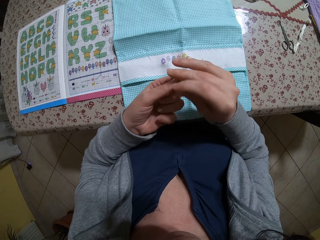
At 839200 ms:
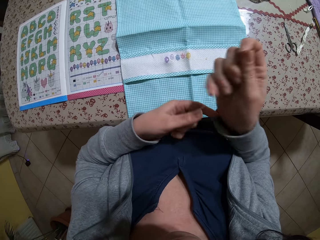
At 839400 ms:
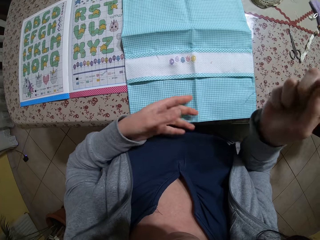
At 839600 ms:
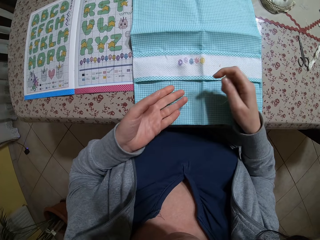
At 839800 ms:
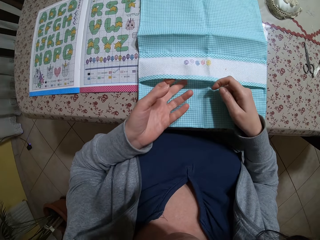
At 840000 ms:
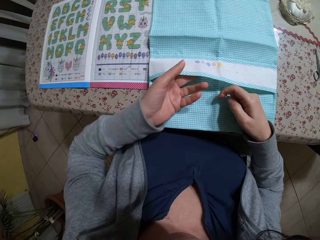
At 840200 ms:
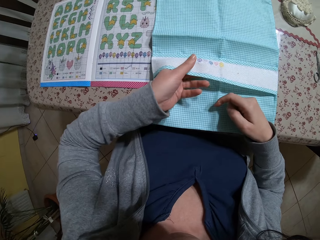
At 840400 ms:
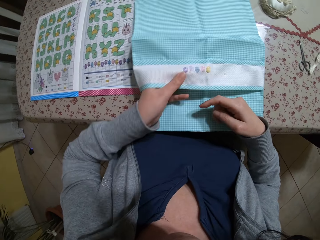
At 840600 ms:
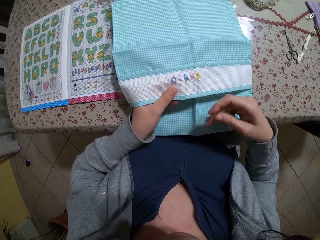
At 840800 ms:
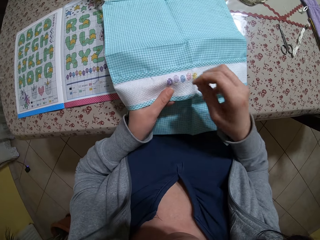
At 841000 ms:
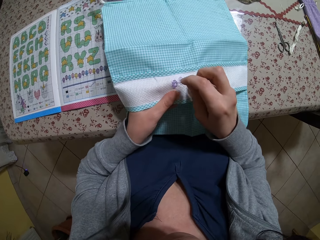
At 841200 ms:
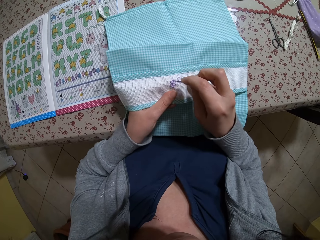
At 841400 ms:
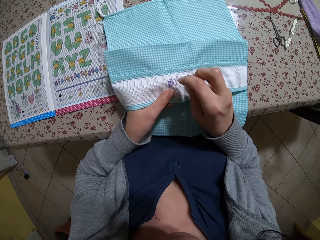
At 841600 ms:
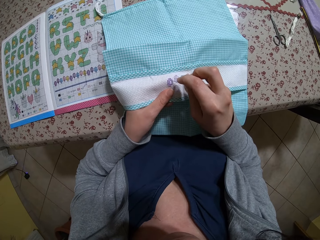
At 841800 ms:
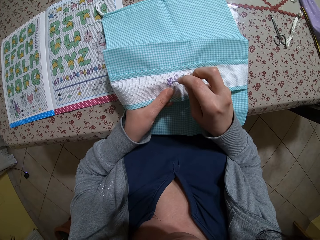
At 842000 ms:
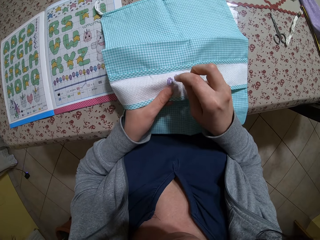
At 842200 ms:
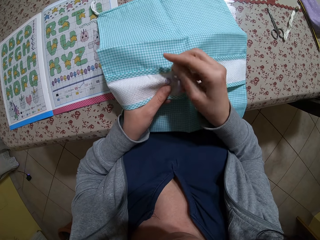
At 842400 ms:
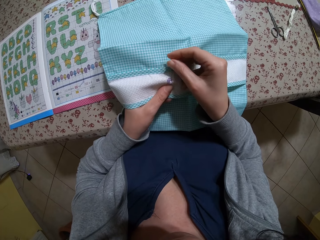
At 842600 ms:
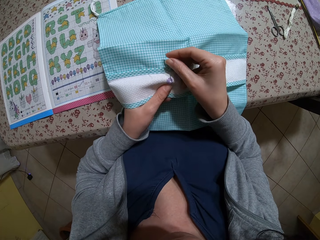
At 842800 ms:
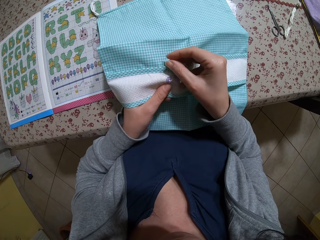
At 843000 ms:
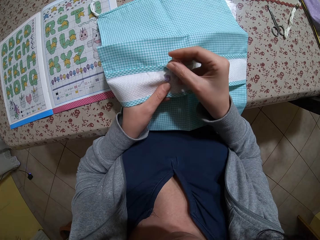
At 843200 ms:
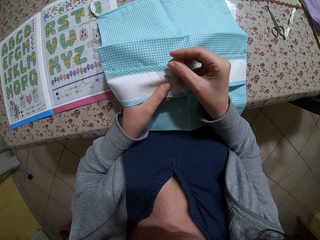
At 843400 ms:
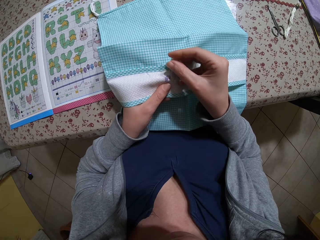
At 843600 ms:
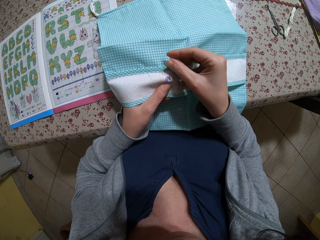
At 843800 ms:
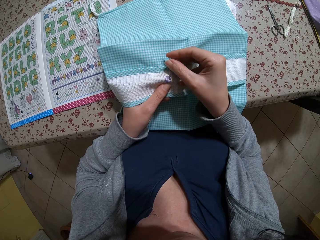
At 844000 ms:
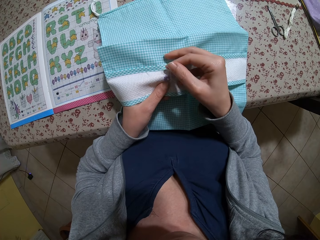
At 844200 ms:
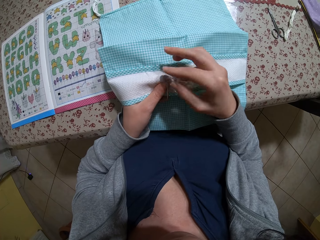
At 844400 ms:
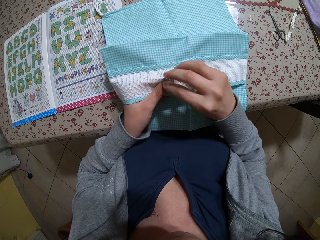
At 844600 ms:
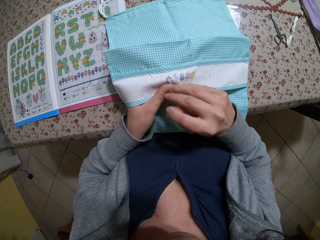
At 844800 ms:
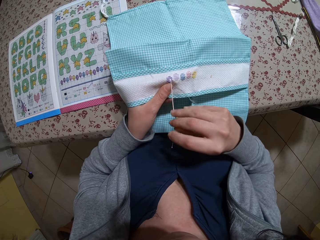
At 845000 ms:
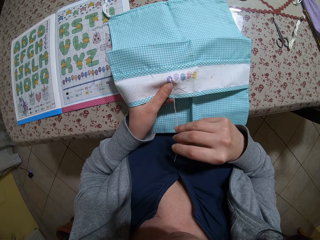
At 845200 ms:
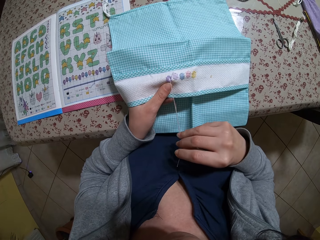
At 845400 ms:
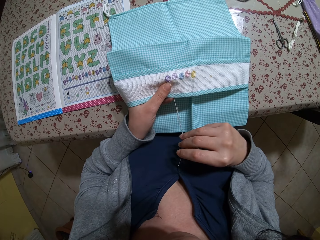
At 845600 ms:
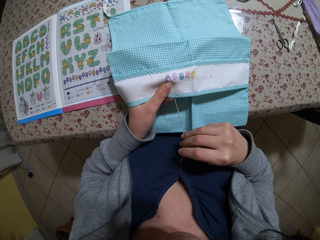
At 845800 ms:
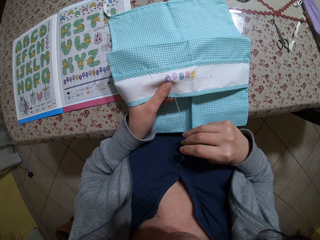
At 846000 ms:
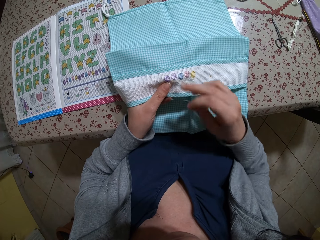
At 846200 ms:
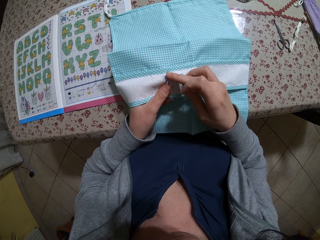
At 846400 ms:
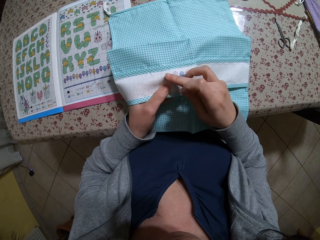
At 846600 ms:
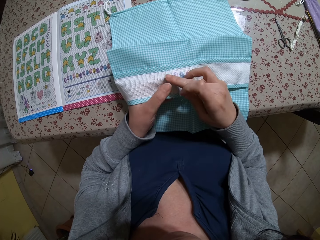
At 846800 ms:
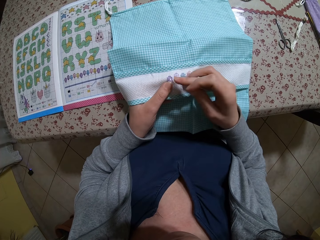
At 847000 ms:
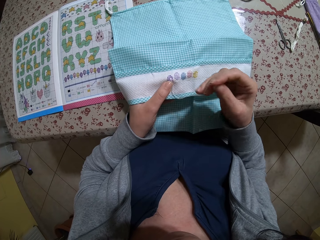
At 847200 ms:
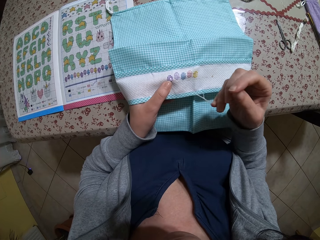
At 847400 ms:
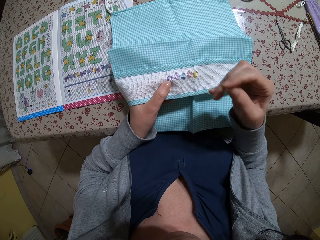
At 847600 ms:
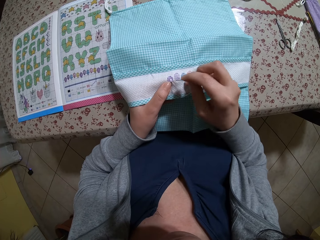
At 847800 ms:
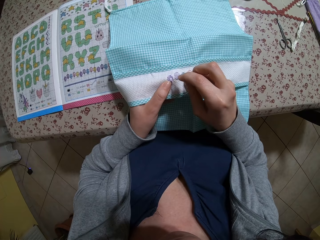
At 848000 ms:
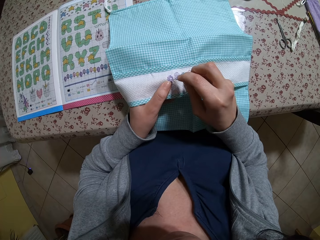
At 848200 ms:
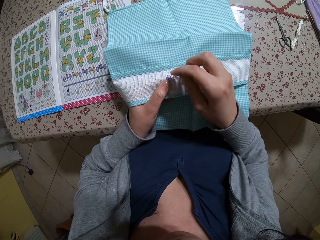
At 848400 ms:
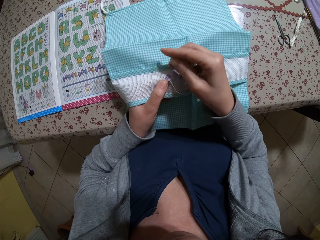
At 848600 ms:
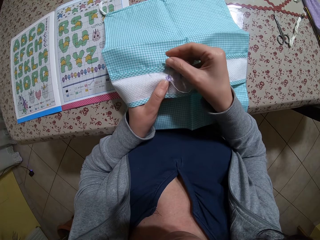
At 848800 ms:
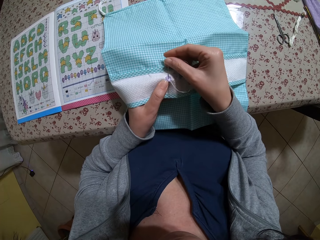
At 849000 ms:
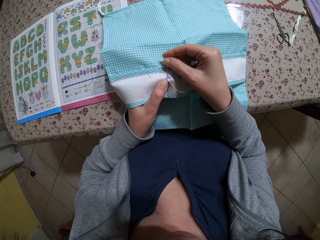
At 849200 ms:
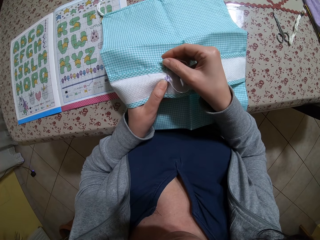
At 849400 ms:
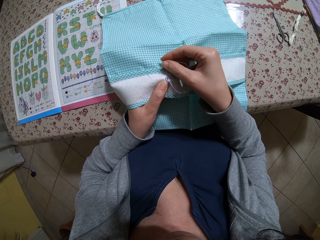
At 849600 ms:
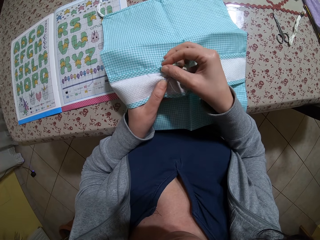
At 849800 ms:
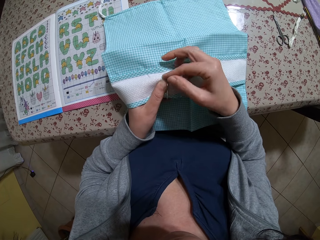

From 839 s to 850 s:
The camera wearer pulls the needle from her left hand with her right hand. She picks the fabric from the table with her left hand. She holds the fabric. She embroiders on the fabric with the threaded needle in her right hand.

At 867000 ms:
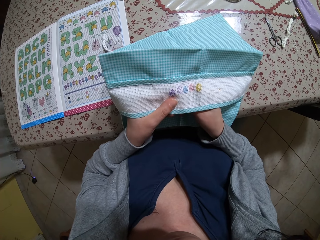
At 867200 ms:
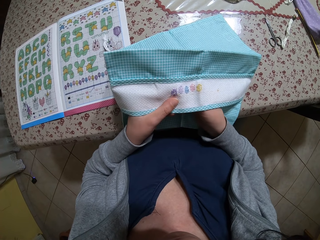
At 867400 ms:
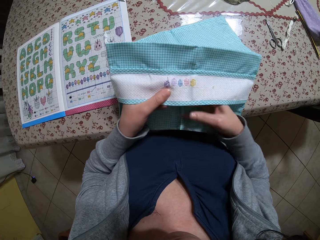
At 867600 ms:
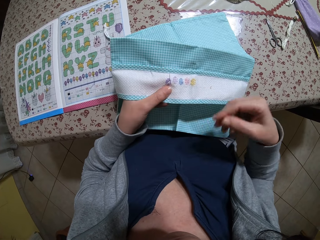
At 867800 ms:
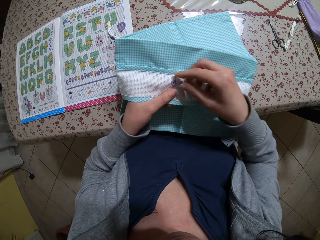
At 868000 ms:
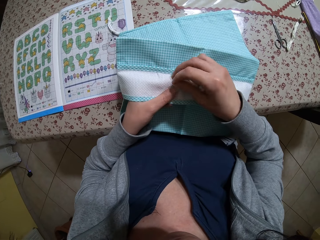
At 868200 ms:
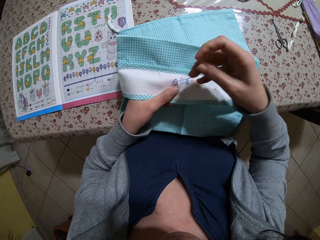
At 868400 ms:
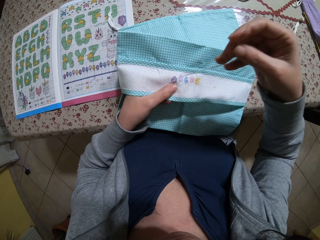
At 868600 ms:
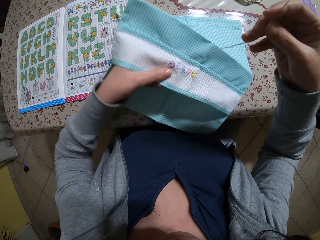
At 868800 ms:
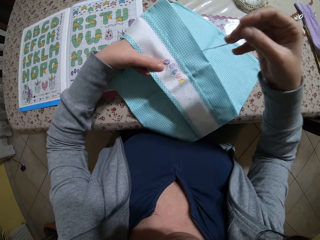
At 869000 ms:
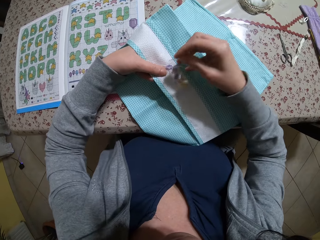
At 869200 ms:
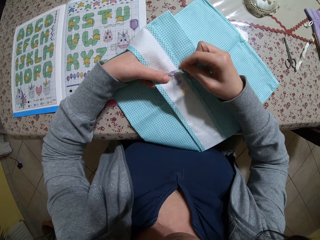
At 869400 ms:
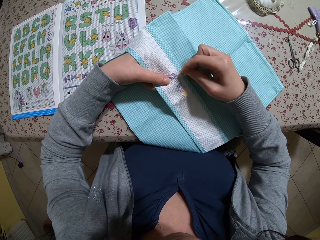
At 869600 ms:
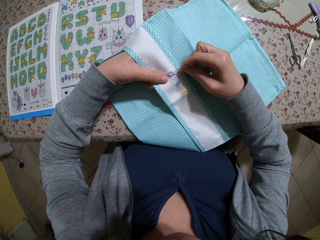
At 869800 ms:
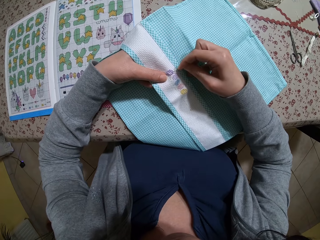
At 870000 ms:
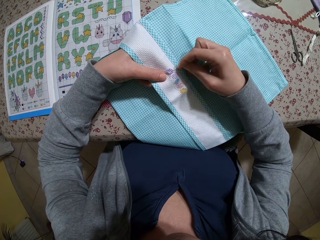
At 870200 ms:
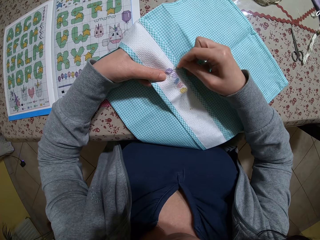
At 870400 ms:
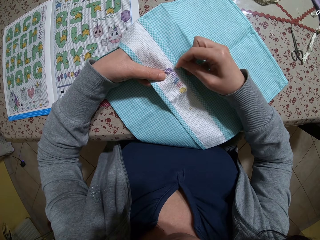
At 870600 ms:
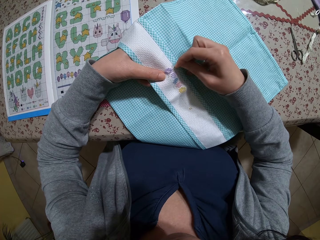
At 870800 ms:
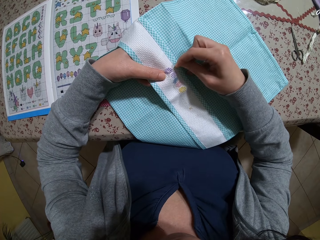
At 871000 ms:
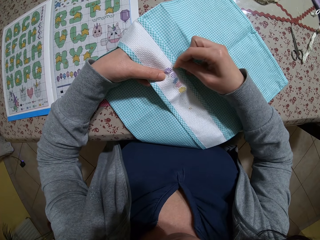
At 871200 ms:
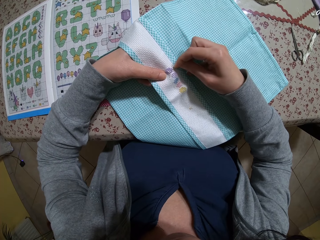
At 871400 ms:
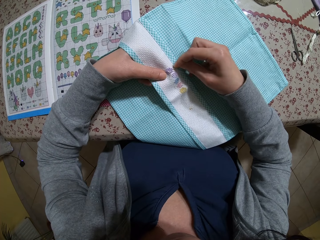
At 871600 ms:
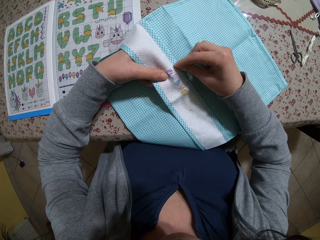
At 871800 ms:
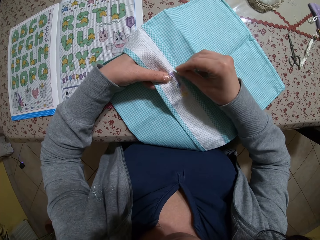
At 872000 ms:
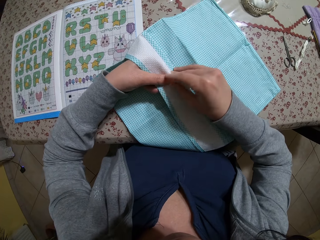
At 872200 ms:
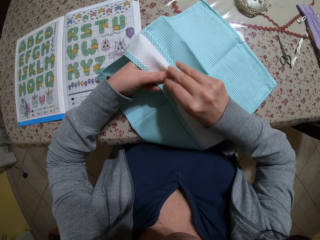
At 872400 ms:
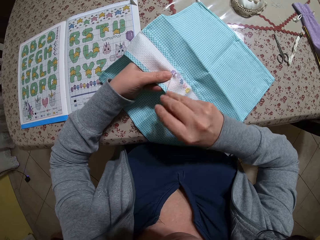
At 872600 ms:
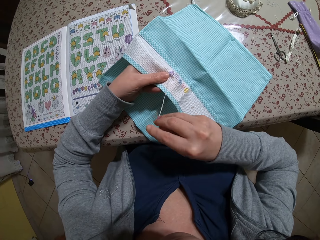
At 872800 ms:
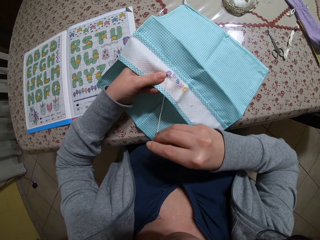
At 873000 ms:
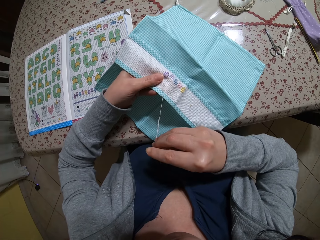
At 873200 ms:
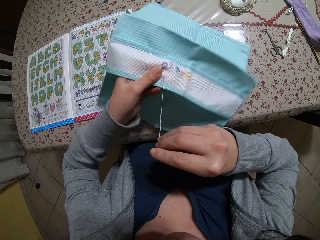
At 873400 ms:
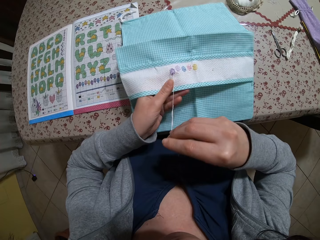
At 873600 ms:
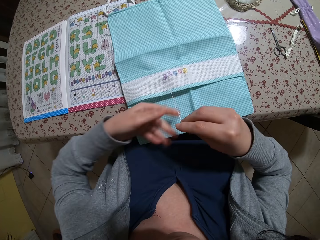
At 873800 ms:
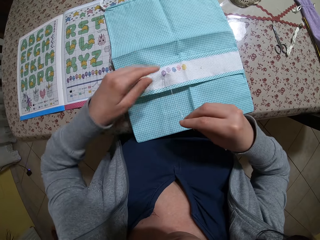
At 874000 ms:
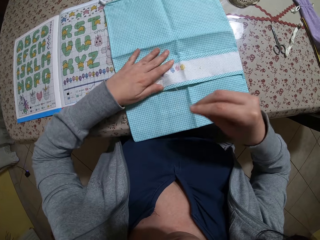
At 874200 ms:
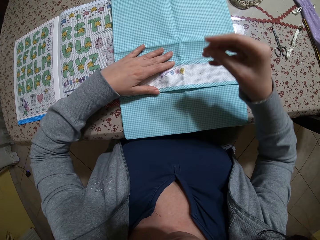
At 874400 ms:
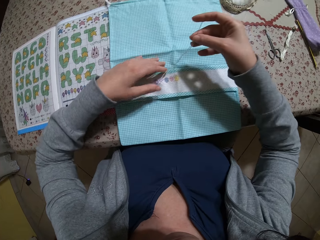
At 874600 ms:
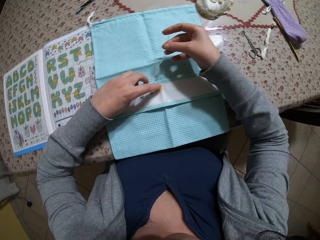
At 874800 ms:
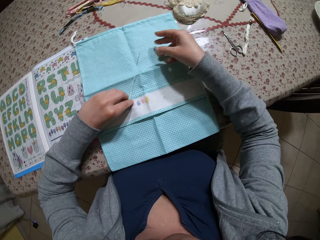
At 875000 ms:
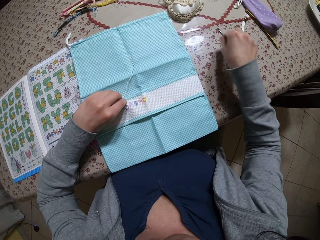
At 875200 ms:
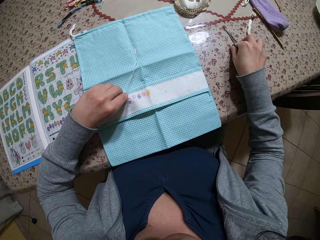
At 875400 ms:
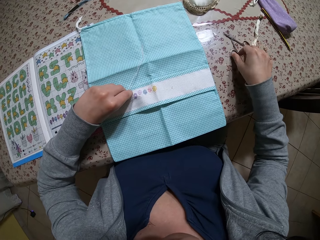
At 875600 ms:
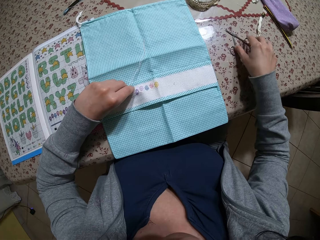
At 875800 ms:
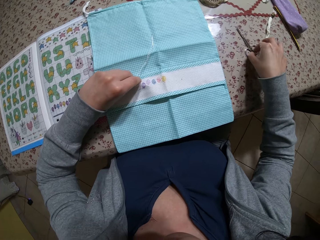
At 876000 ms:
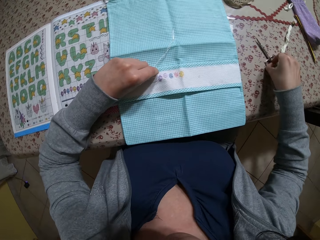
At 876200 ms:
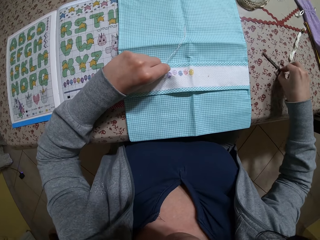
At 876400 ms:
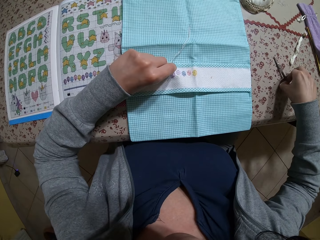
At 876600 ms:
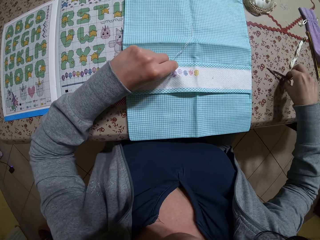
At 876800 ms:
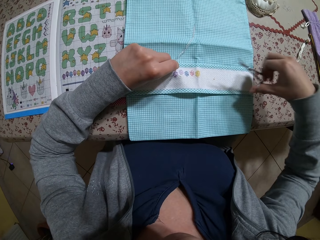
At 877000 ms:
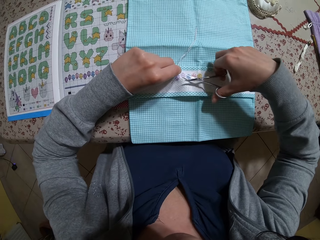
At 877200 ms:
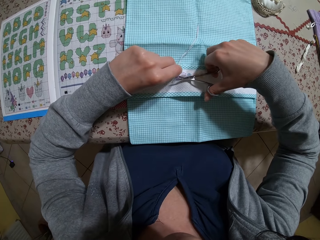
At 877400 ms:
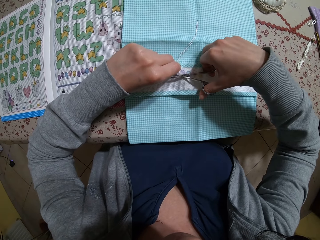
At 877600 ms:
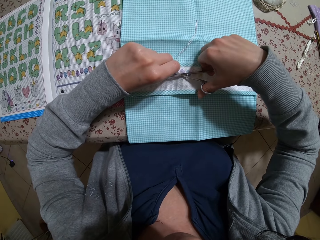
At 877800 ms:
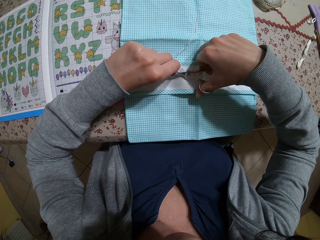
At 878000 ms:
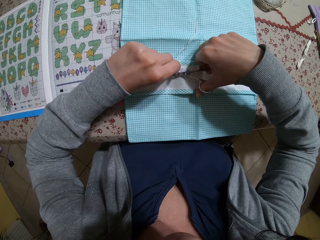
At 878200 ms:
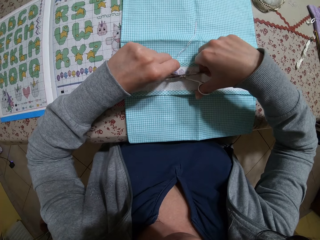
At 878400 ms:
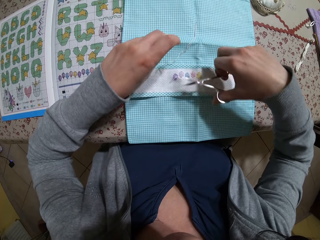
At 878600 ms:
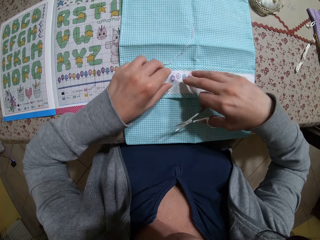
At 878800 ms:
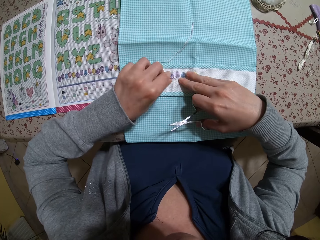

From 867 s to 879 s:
The camera wearer rotates the piece of cloth. She stitches the piece of cloth. She rotates the piece of cloth. She drops the fabric onto the table with her left hand. She holds the strand of thread with her left hand. She drops the threaded needle onto the fabric with her right hand. She picks the pair of scissors from the table with her right hand. She cuts the strand of thread from the piece of cloth with the pair of scissors in her right hand.
